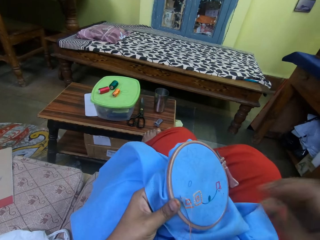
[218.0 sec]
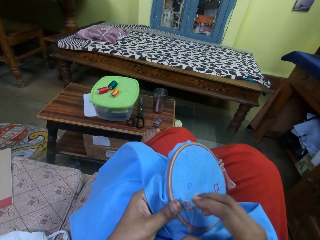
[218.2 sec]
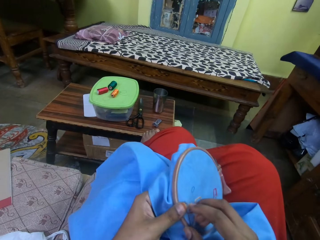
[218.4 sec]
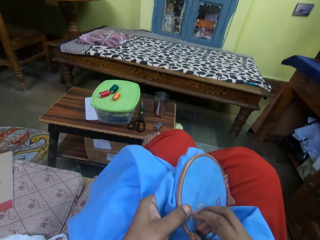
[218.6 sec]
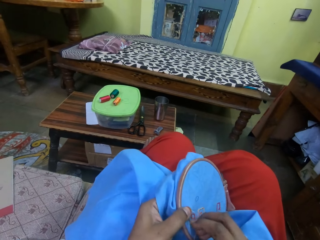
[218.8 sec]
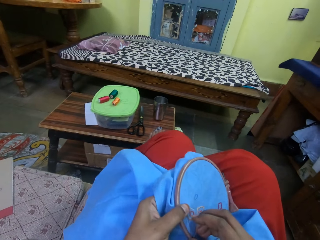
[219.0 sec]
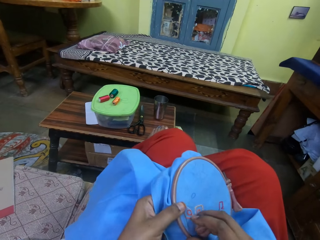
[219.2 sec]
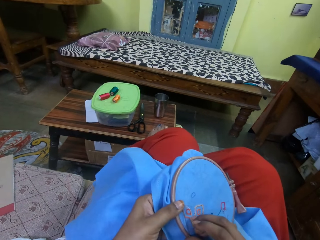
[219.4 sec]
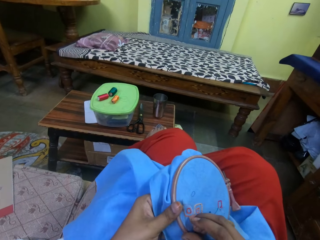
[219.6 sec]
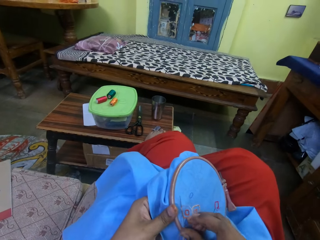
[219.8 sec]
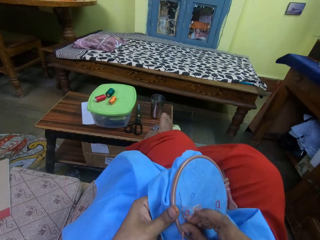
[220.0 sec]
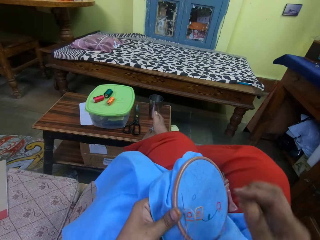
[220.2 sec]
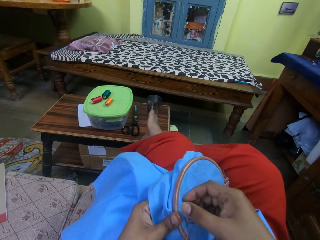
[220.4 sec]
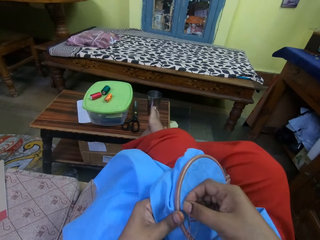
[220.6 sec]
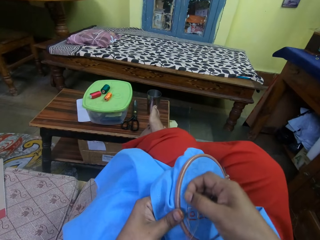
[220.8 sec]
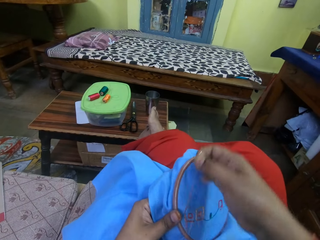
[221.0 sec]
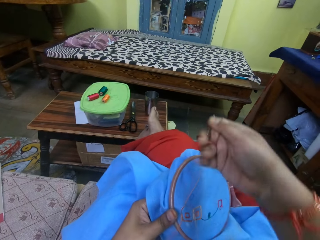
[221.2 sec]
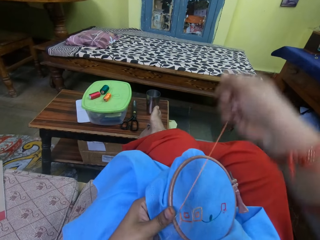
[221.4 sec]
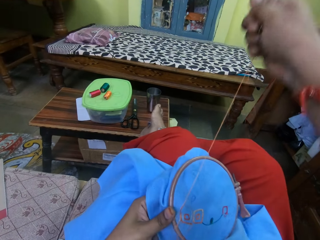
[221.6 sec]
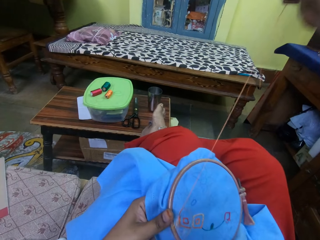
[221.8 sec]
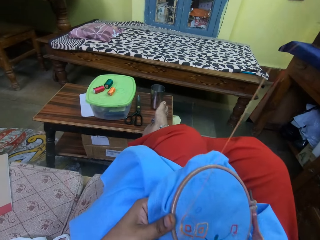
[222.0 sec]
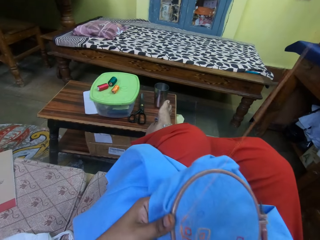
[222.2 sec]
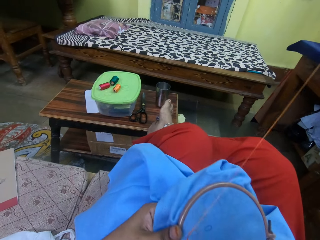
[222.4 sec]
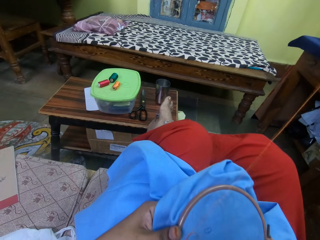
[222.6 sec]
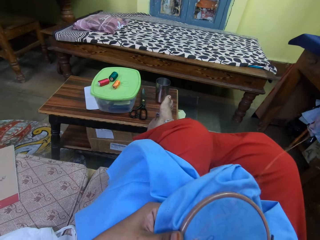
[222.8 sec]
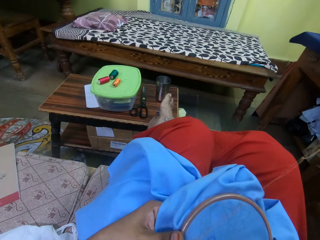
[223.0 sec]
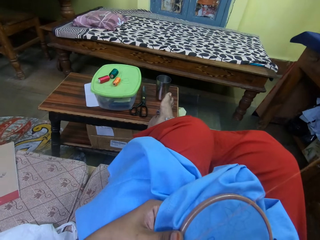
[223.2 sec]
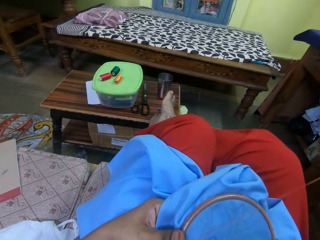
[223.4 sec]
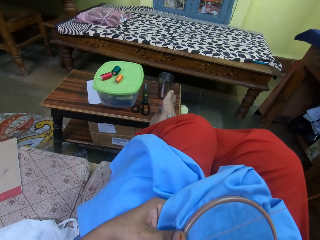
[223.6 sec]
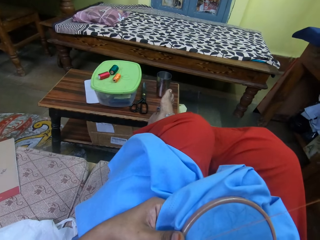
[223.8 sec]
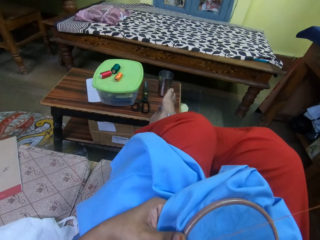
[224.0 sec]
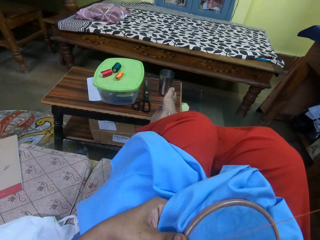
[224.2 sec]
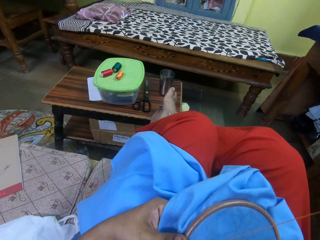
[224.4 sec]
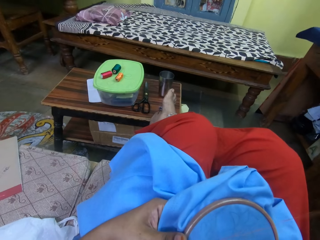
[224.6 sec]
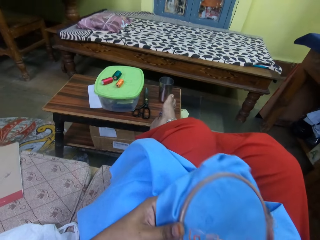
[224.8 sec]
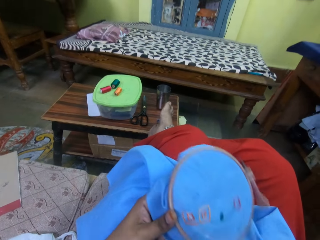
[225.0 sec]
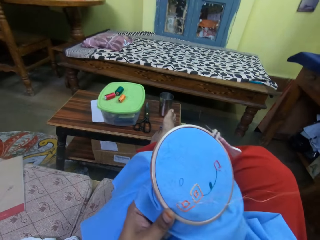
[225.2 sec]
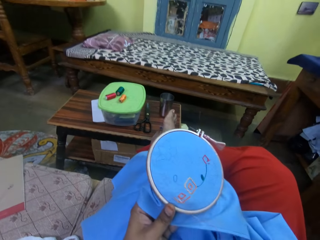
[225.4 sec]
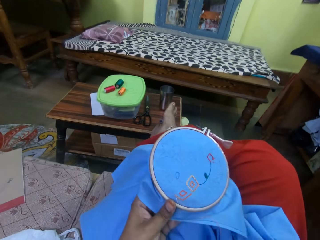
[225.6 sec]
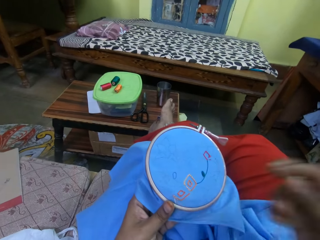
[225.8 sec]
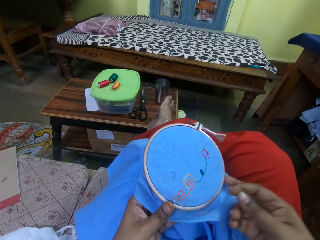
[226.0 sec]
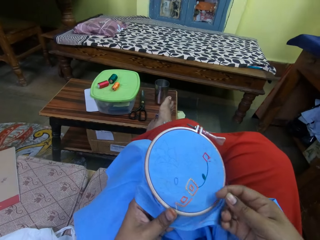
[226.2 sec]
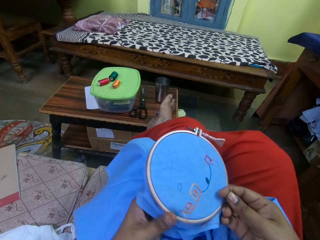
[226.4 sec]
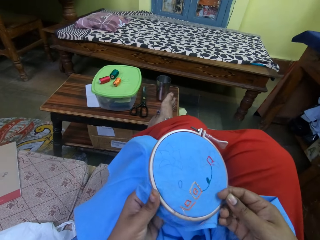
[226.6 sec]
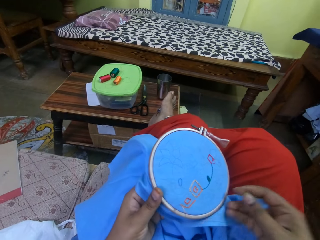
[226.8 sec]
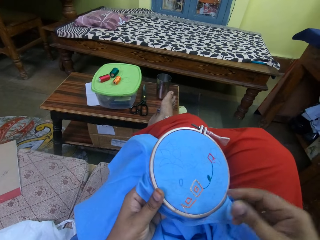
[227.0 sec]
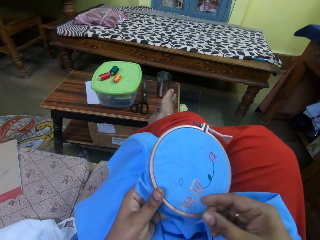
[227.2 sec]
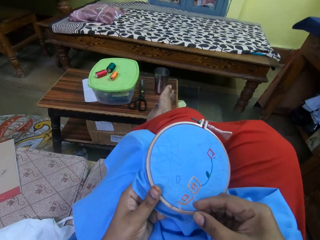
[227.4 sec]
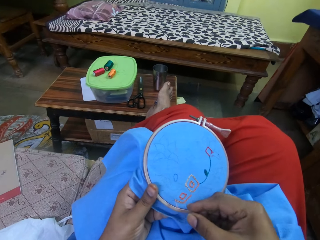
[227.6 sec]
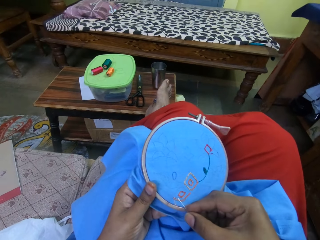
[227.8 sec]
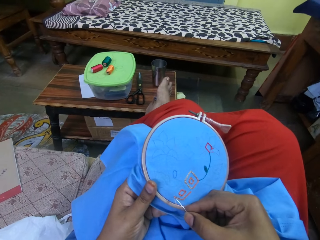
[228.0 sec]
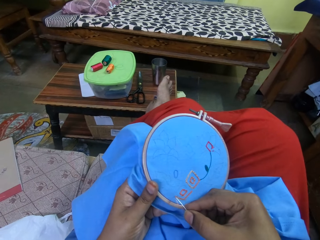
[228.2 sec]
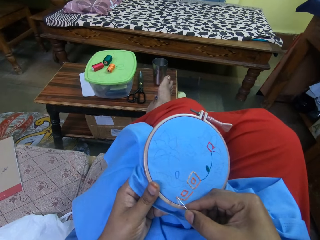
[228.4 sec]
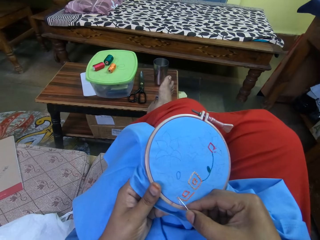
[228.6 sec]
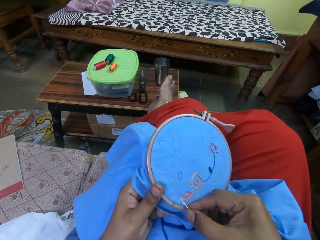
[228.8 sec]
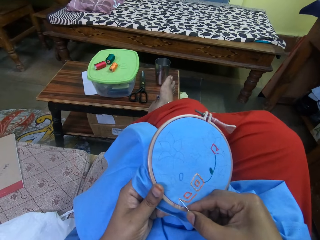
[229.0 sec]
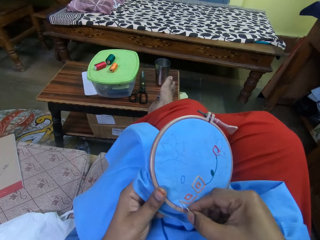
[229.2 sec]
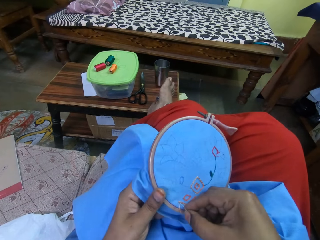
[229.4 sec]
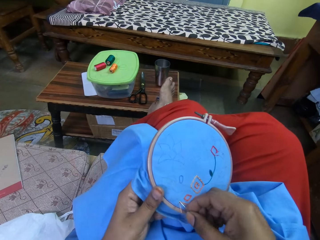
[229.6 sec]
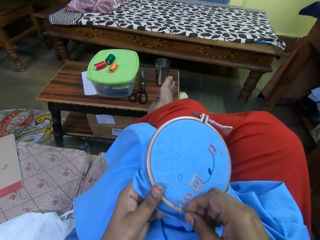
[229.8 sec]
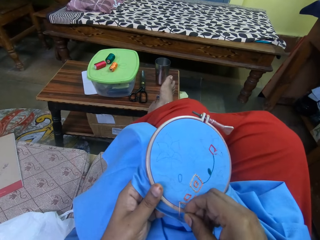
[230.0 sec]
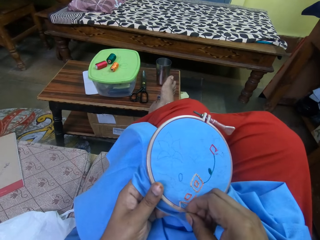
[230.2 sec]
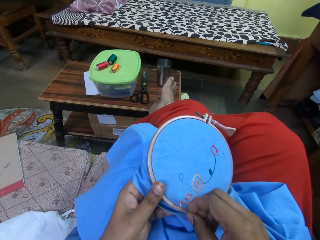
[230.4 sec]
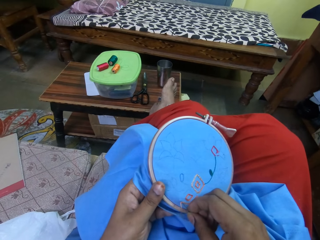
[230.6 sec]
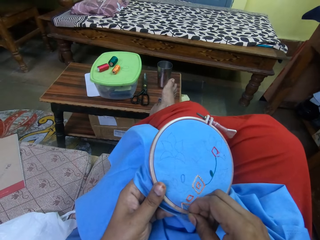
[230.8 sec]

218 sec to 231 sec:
The camera wearer pulls a string up with a needle. She sews the cloth or clothing with her hands. She lowers the hand to the clothing.

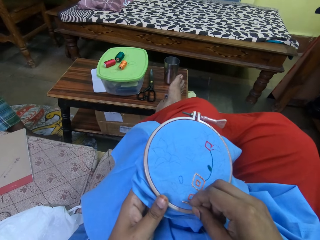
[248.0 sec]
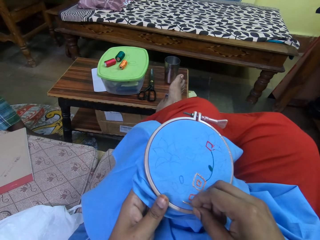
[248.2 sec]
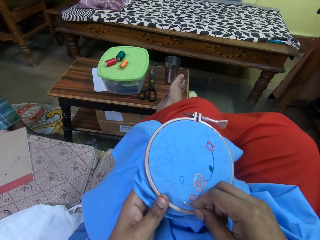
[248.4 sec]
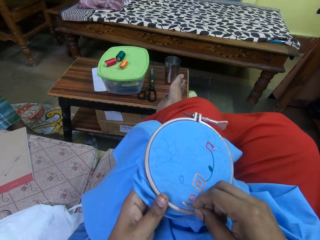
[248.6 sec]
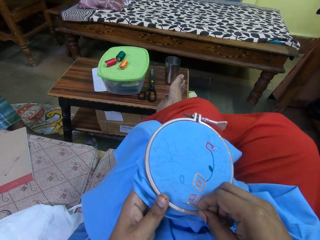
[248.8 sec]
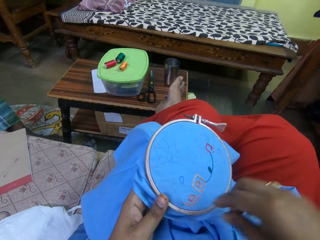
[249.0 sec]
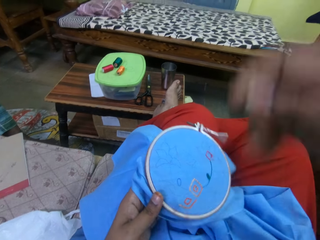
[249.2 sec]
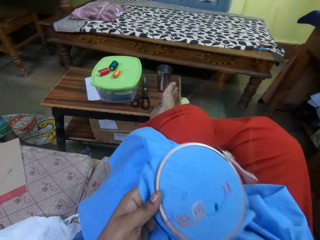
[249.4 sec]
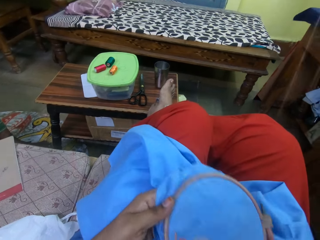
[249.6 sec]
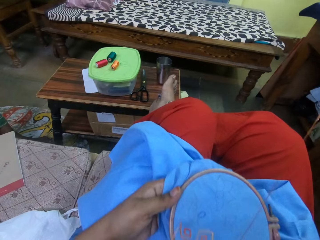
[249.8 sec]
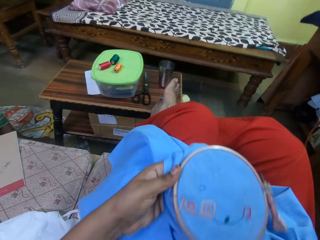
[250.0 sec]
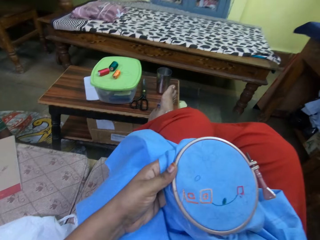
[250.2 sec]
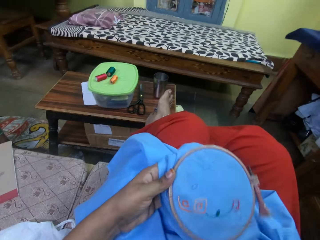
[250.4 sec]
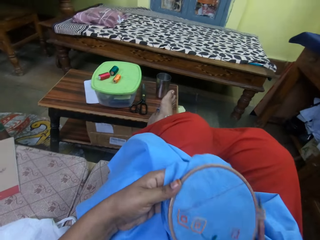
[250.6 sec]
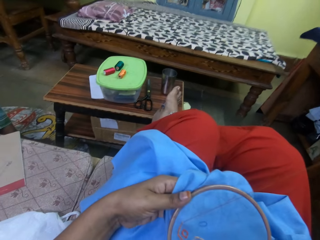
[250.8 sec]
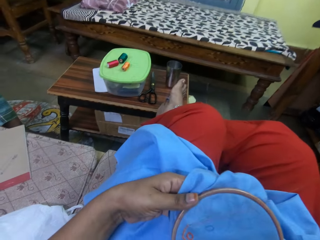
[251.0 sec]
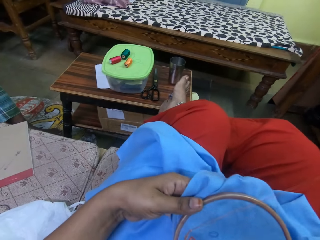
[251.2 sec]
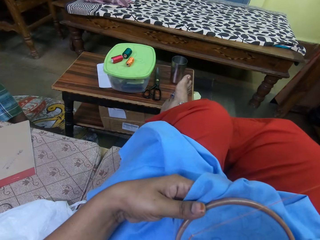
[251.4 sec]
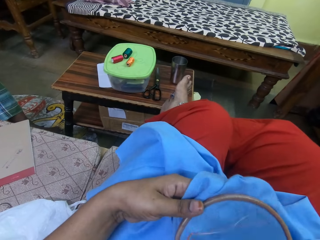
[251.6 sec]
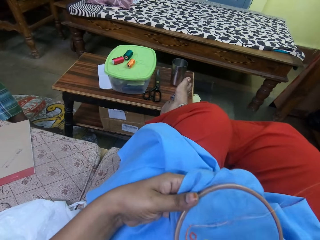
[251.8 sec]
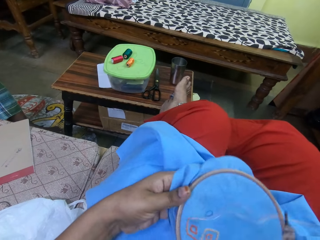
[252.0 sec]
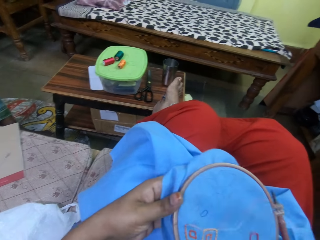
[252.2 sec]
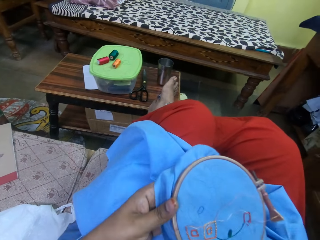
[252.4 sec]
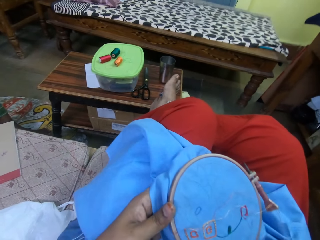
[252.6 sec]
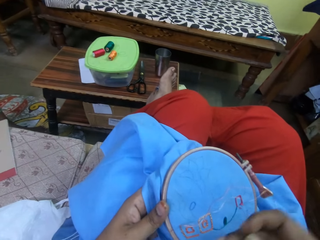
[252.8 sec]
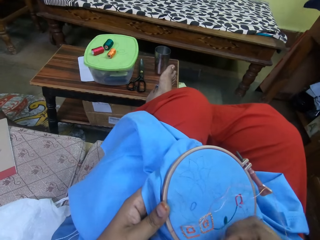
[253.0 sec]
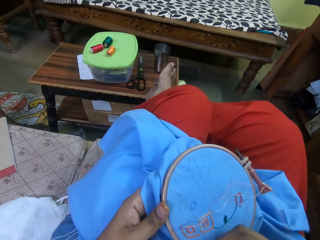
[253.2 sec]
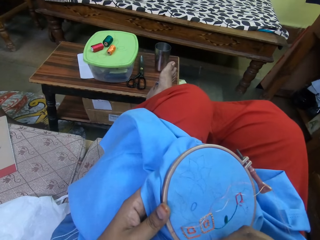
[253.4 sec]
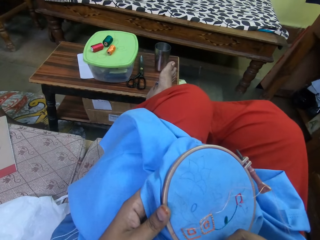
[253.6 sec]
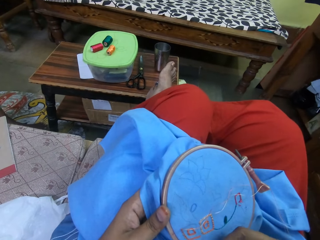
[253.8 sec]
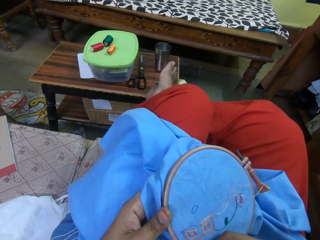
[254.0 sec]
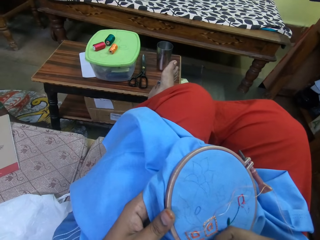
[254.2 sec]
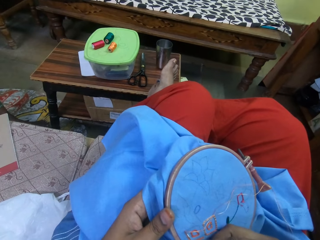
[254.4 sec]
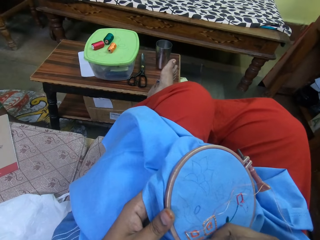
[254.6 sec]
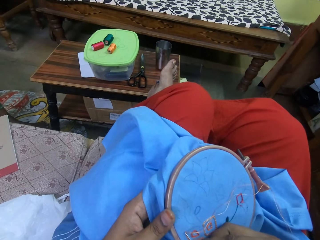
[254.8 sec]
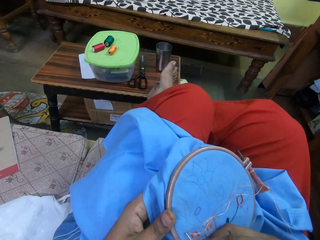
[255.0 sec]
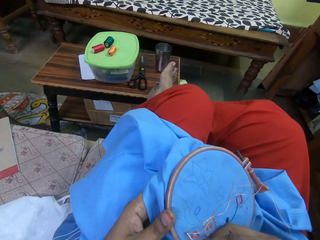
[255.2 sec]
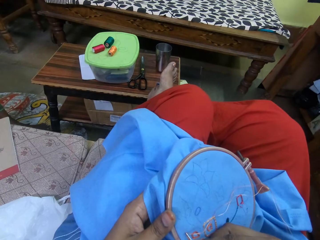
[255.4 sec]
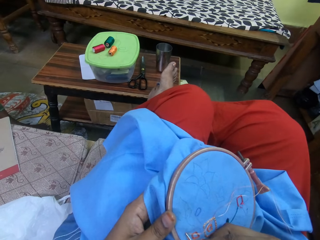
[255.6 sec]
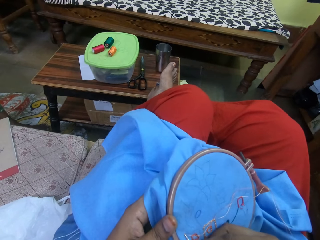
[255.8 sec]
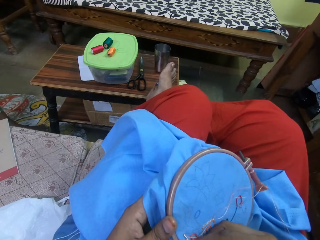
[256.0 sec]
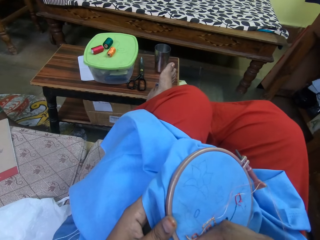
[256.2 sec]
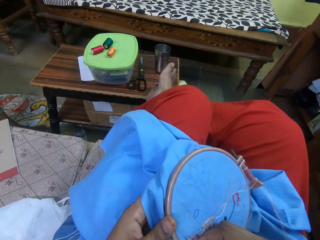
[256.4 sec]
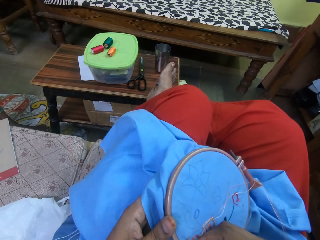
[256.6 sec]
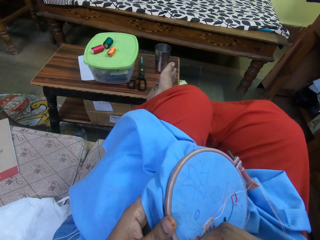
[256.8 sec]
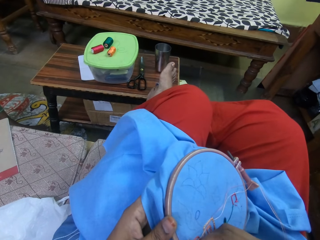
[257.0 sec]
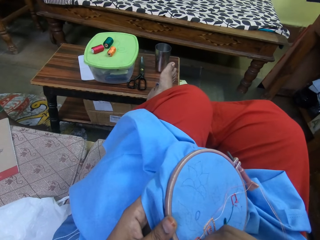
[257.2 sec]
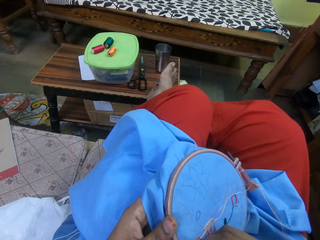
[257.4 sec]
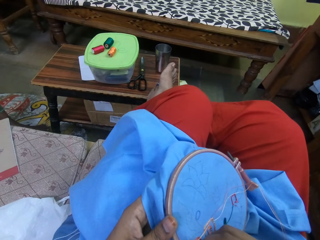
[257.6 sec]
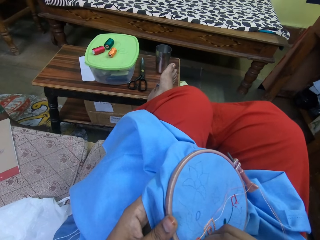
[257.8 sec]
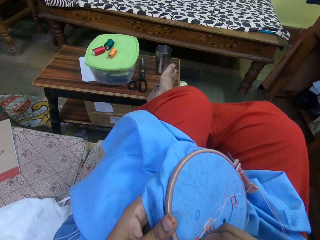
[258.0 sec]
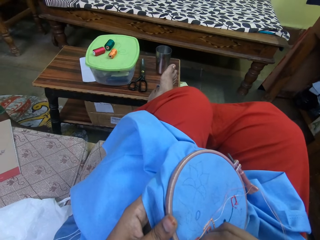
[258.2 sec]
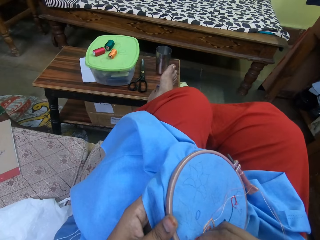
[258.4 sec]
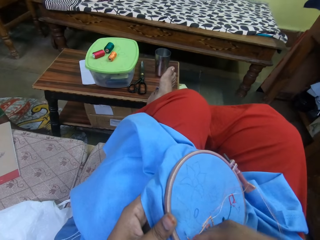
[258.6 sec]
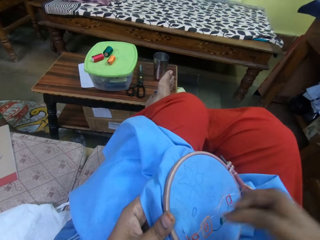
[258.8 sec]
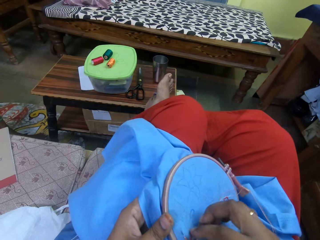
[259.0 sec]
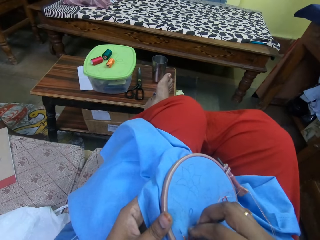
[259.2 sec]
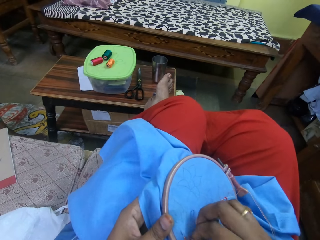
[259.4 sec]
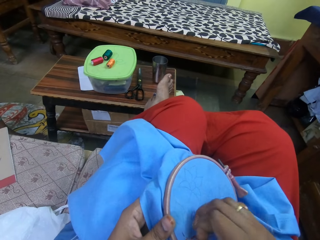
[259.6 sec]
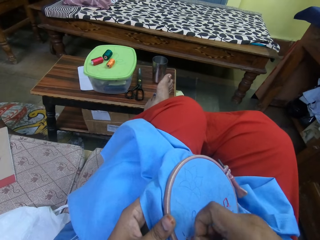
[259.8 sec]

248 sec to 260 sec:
The camera wearer pulls a string or thread up with a needle. She sews a cloth or clothing with her hands. She lowers the thread to the clothing.
